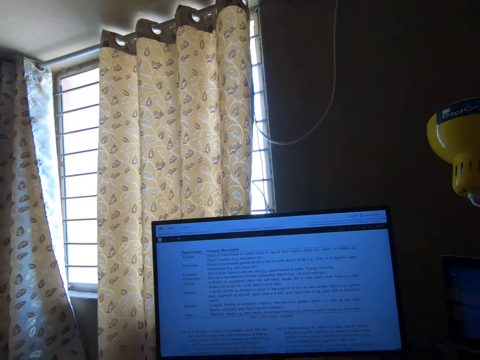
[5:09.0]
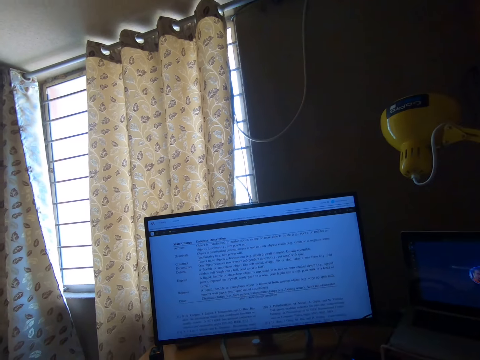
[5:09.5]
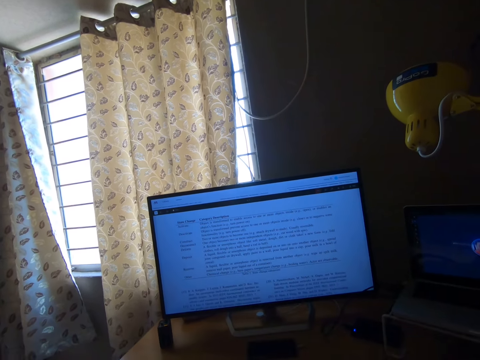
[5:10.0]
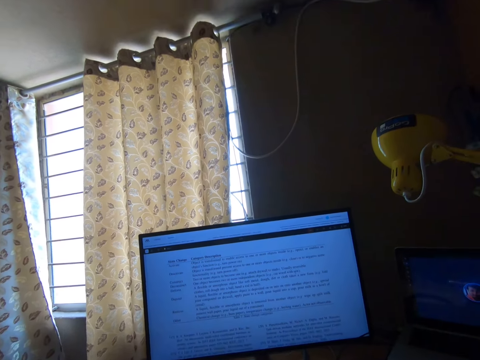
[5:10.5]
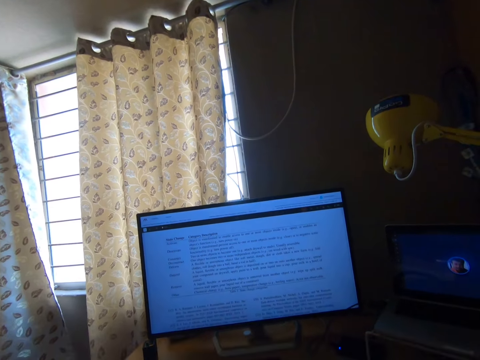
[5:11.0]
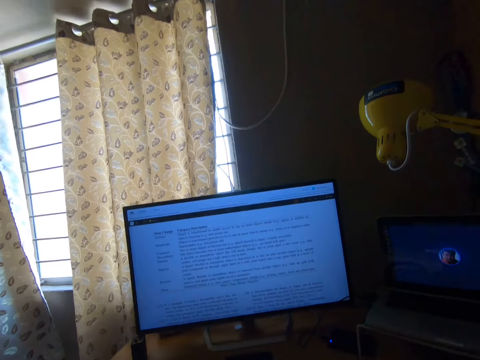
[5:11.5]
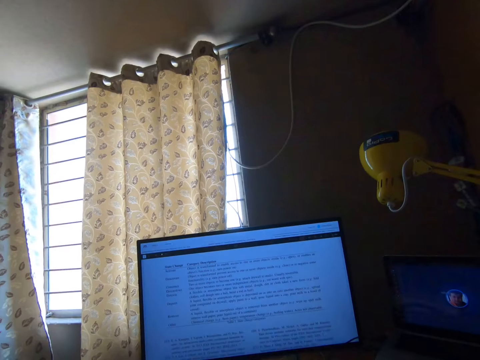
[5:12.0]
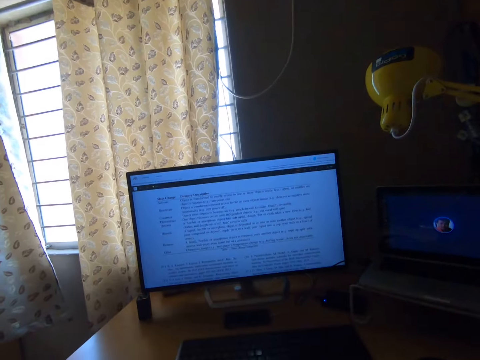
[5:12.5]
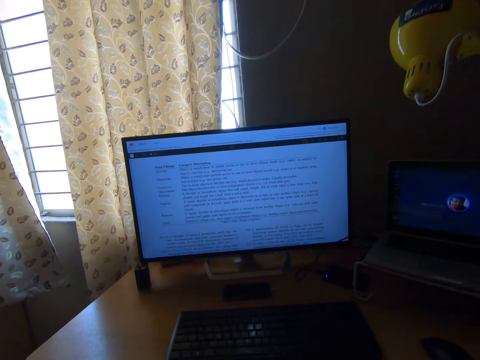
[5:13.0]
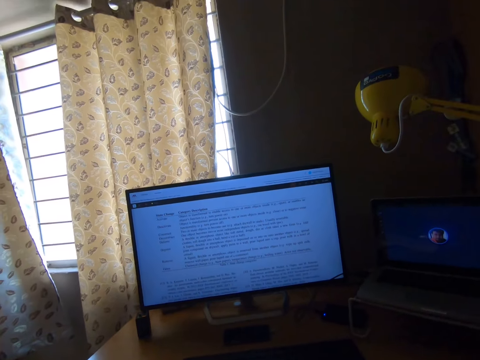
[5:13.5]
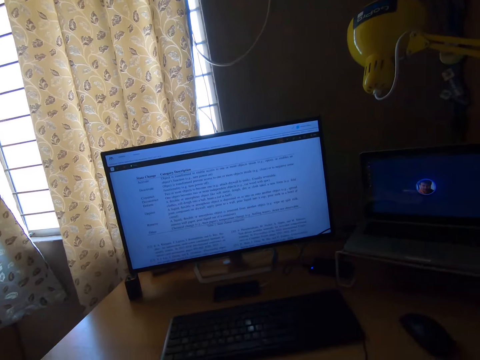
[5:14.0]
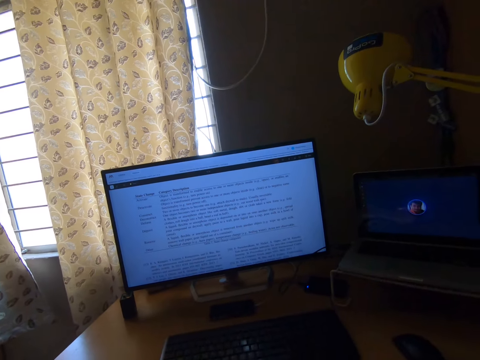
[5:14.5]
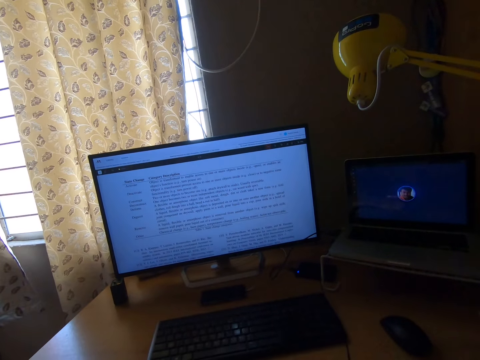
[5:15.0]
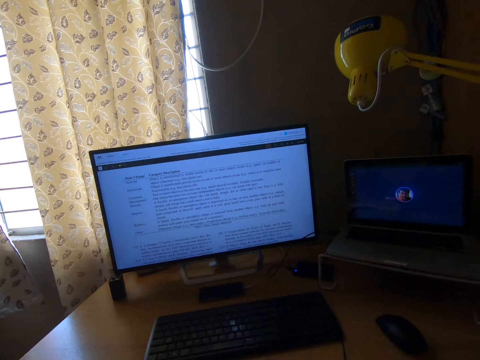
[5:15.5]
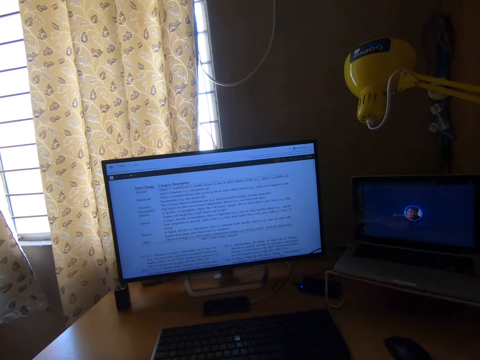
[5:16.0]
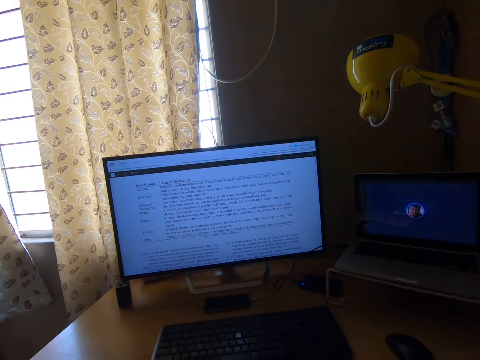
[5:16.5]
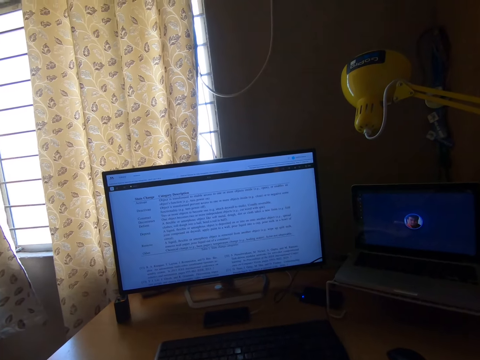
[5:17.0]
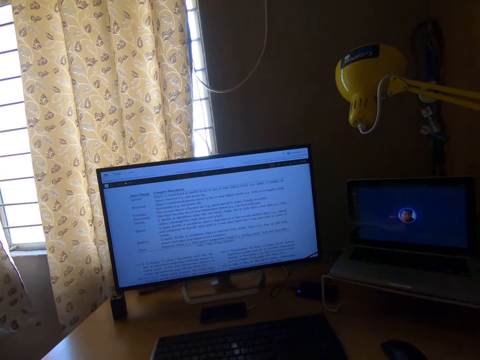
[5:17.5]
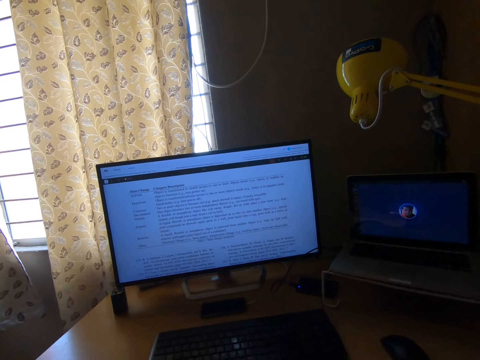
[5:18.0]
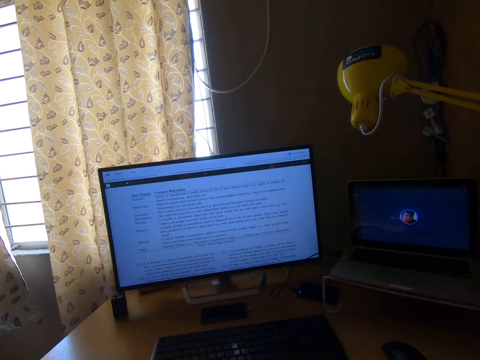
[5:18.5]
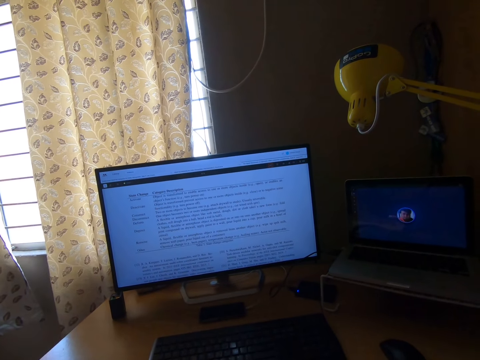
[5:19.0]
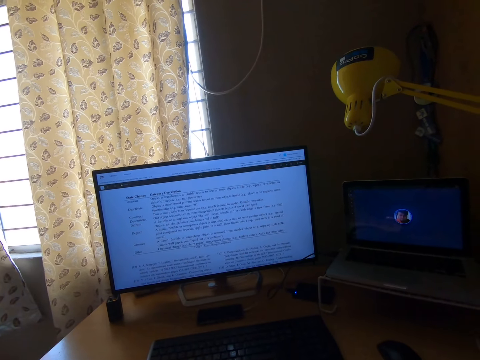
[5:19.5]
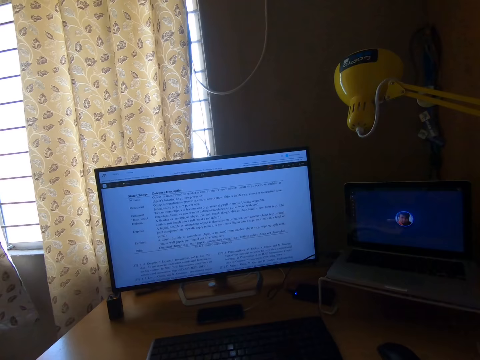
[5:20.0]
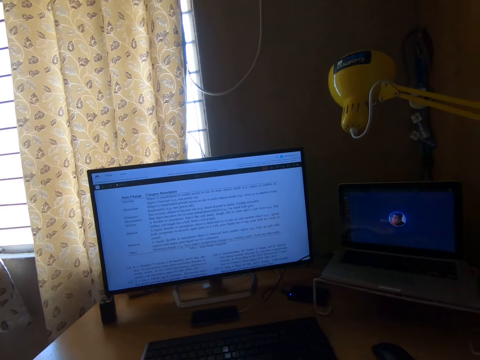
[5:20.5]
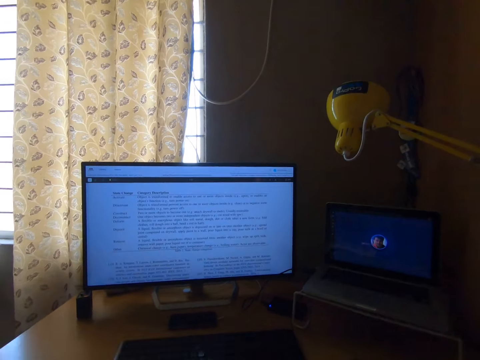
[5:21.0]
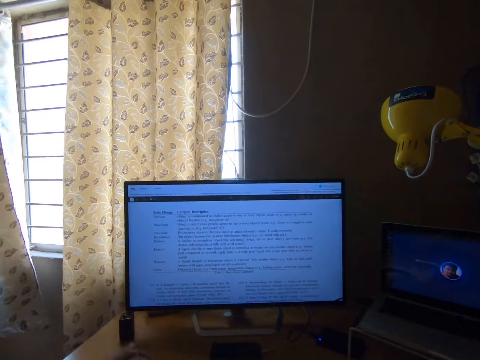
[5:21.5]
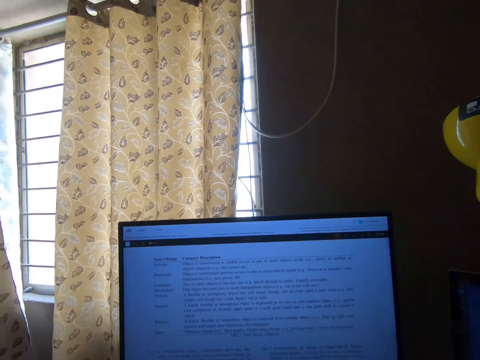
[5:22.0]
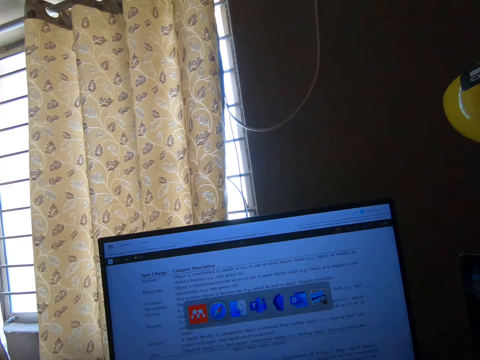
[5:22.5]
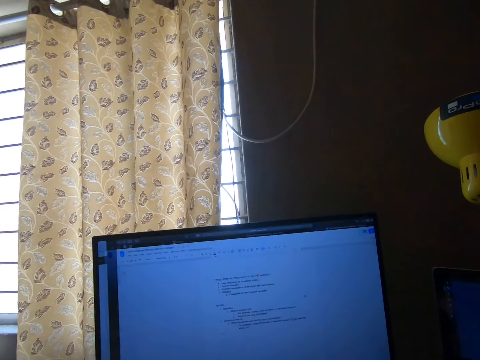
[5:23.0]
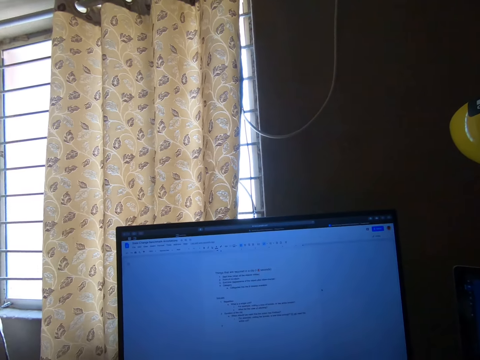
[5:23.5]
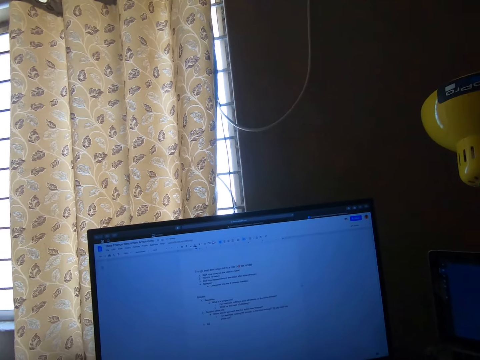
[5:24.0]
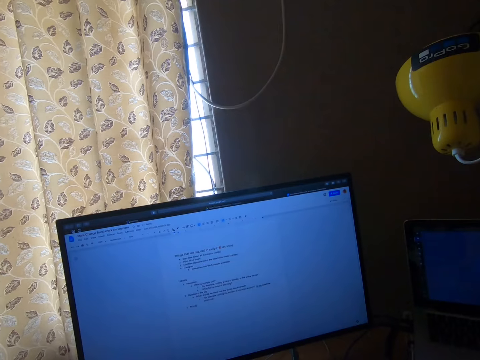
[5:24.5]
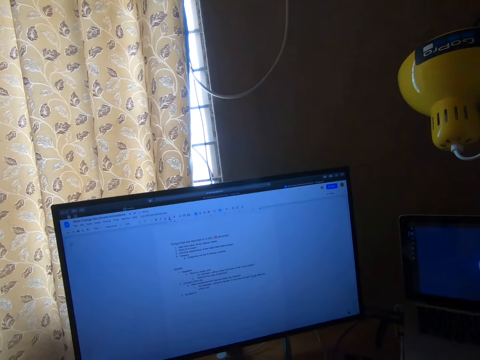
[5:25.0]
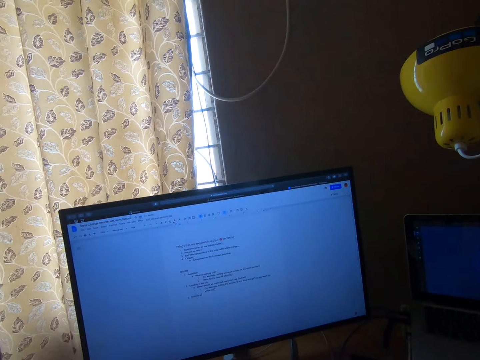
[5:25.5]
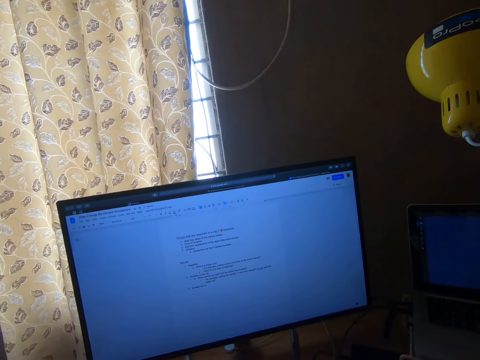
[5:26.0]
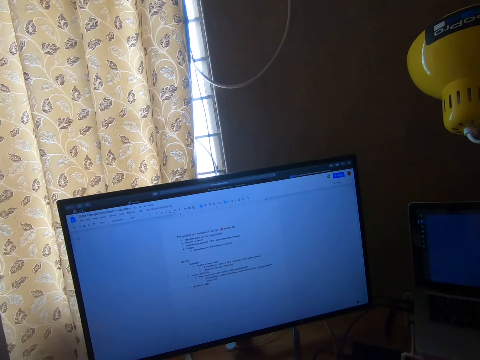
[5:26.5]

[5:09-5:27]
The camera wearer drops his left hand. He moves the left hand. He uses a computer. He uses the computer again.

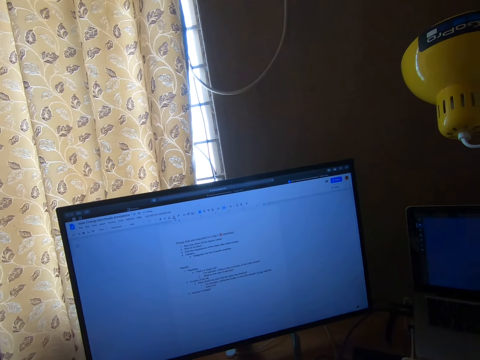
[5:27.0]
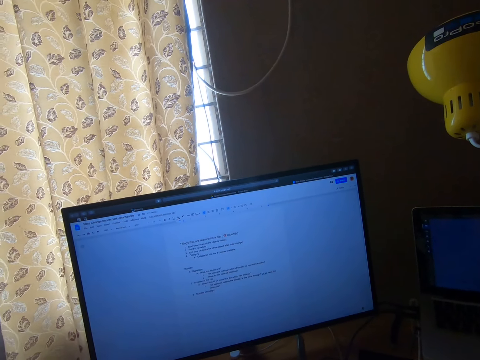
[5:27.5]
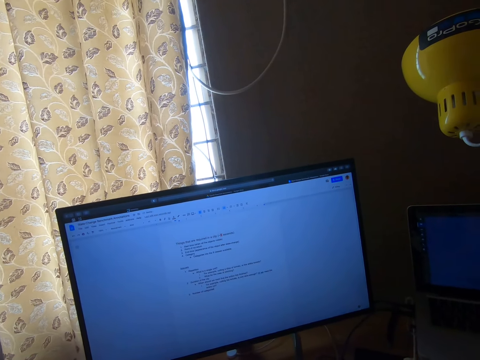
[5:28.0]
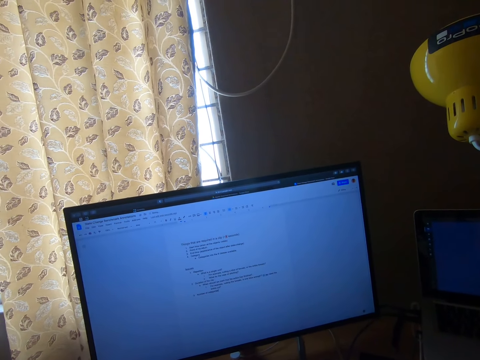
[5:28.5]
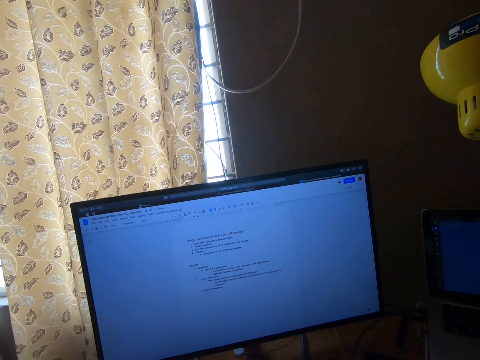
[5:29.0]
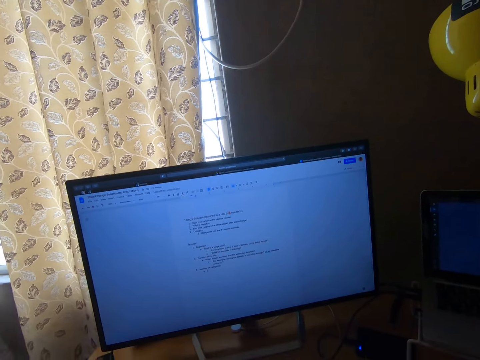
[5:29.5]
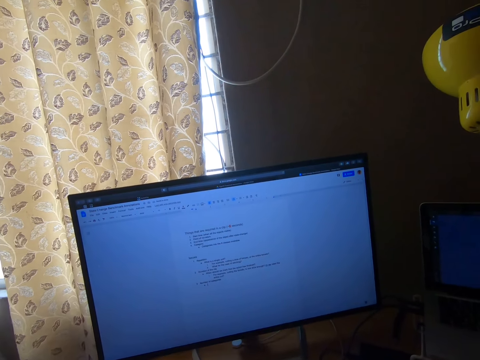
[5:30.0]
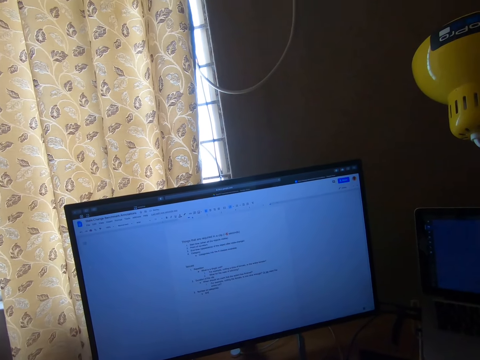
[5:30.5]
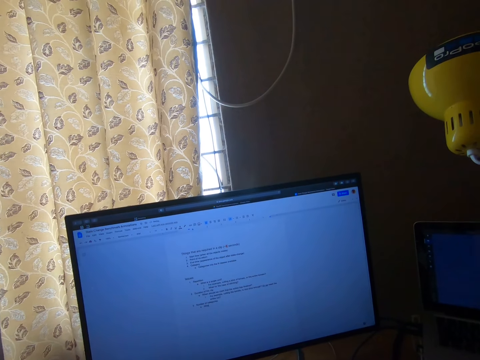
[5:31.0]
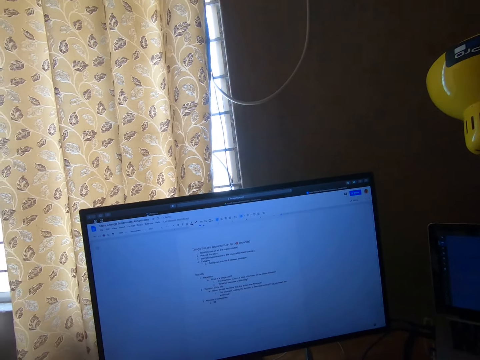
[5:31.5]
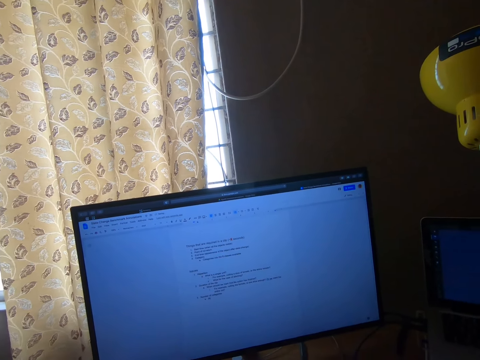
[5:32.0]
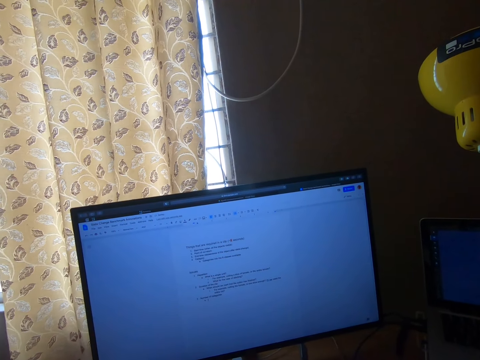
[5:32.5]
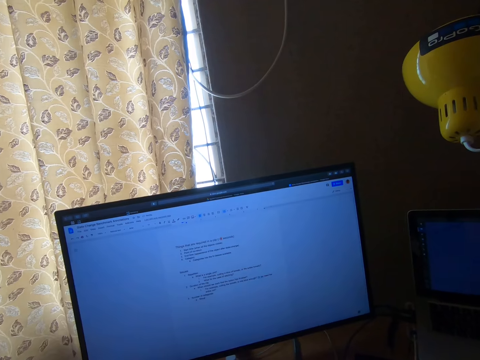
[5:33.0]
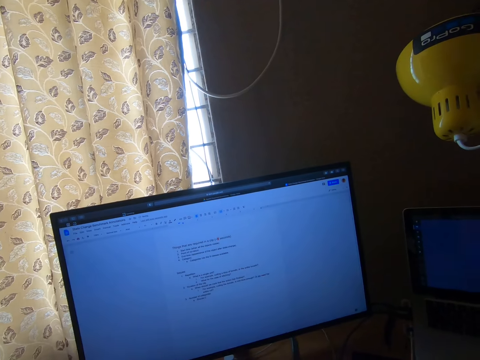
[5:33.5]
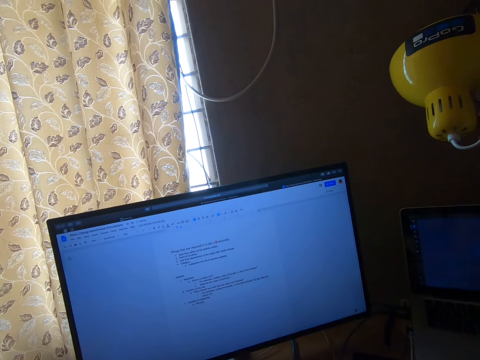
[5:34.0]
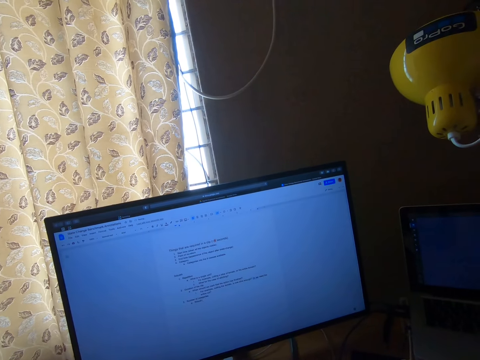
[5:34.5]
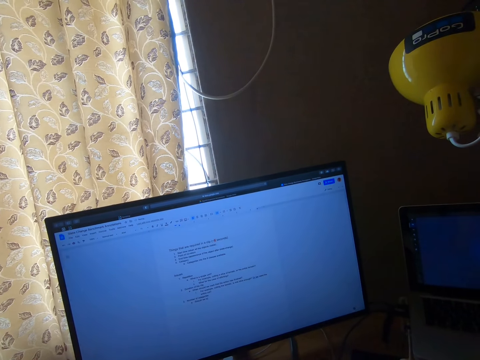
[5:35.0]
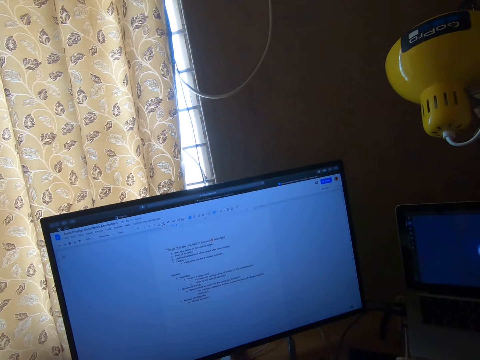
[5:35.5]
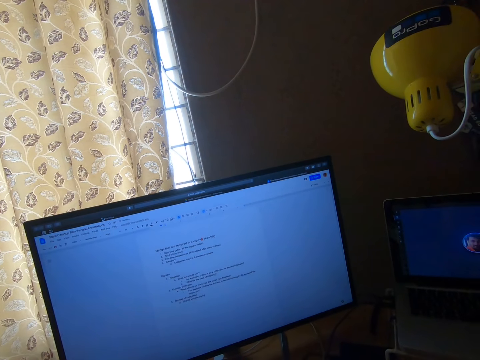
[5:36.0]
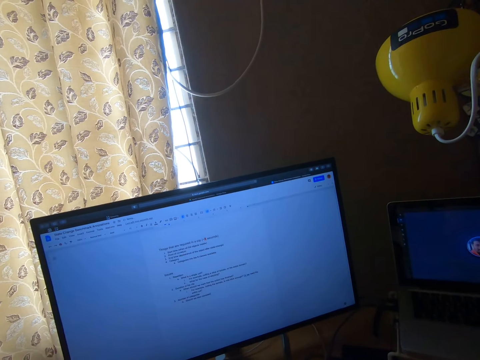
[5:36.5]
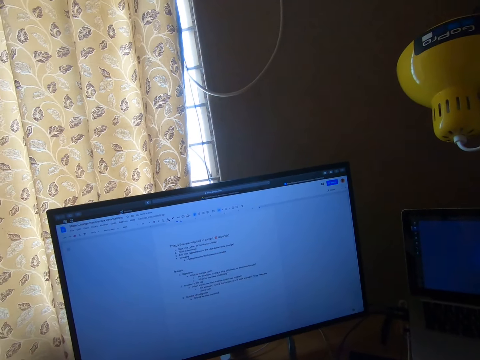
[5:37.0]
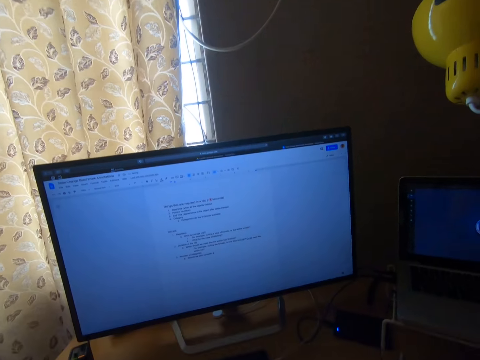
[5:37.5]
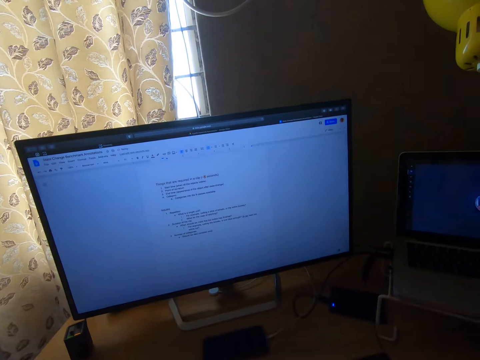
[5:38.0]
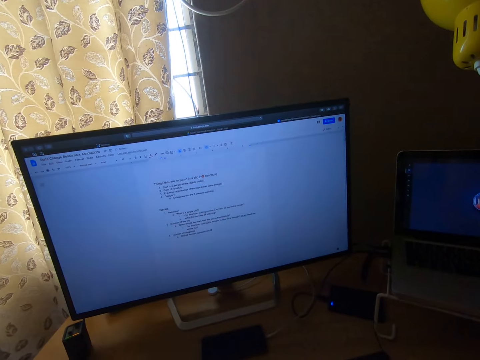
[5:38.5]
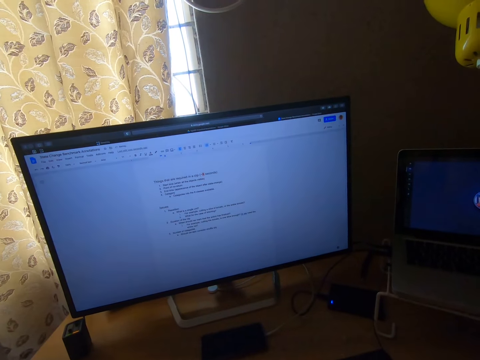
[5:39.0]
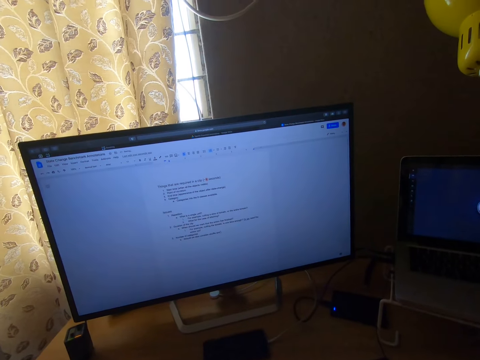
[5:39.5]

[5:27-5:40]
The camera wearer types on a computer. They type on the computer again.
